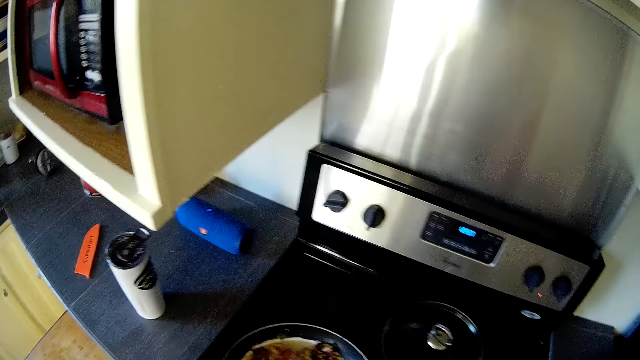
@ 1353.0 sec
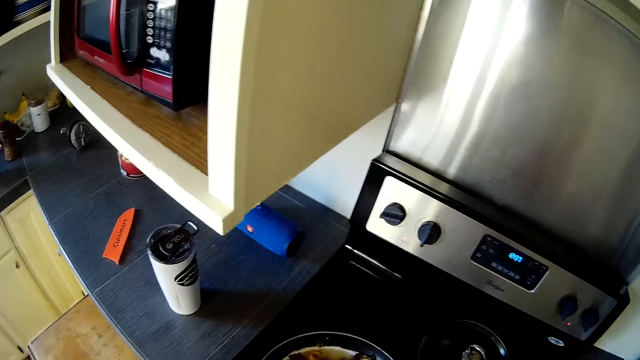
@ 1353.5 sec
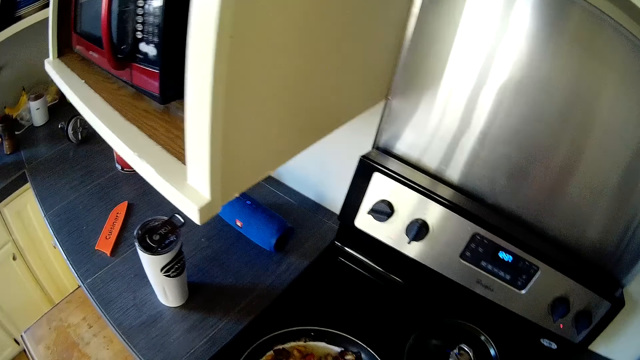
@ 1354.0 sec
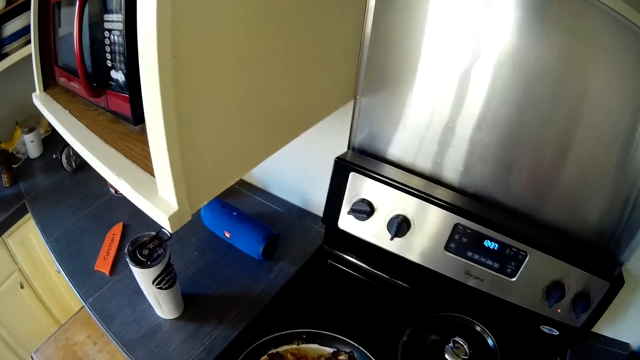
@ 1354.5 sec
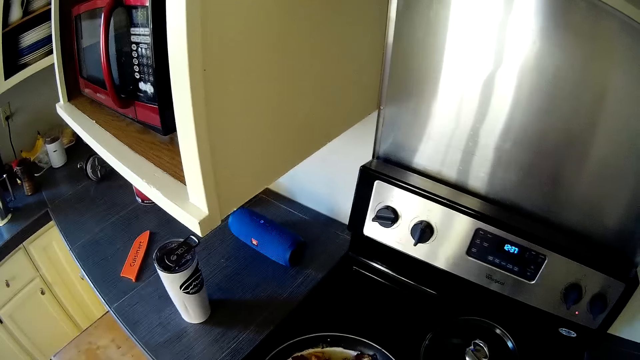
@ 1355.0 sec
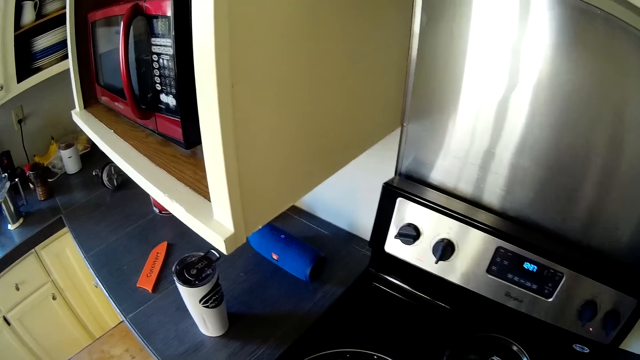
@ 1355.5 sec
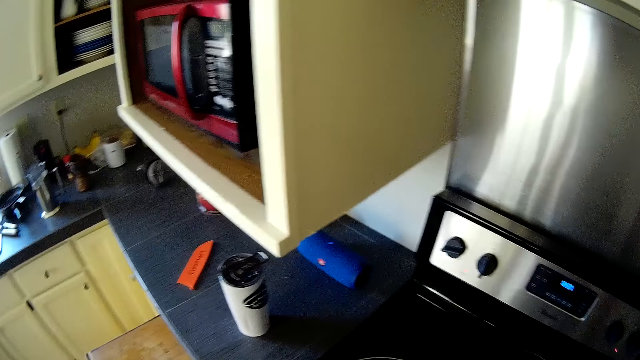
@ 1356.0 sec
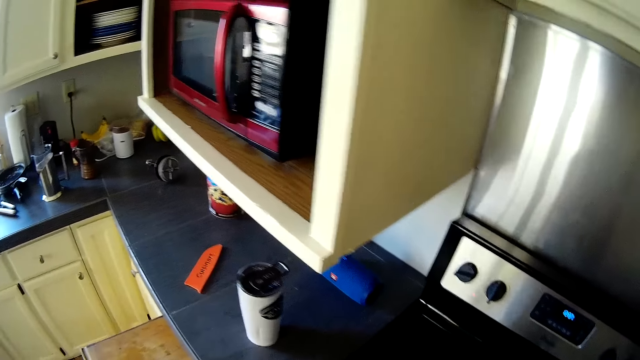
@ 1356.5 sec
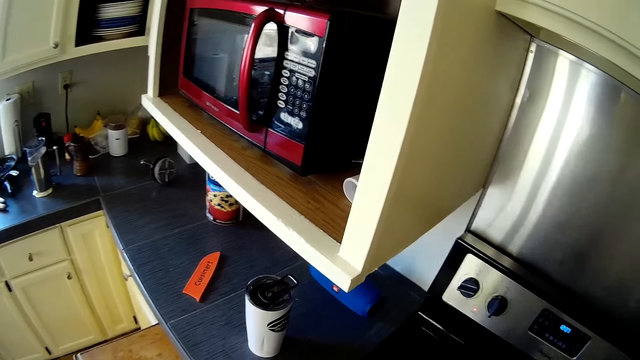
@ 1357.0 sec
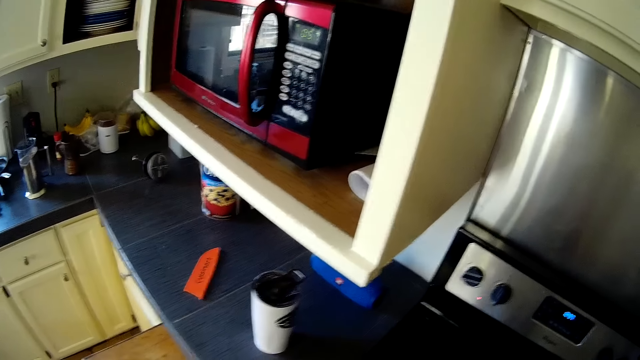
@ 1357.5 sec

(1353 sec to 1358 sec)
The camera wearer stares around the kitchen.

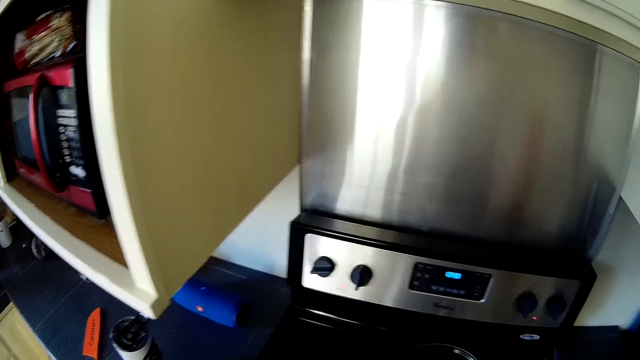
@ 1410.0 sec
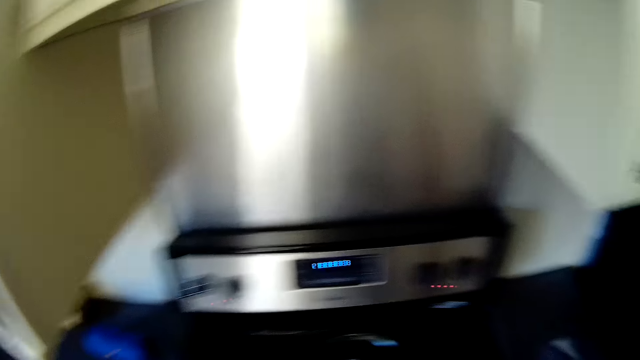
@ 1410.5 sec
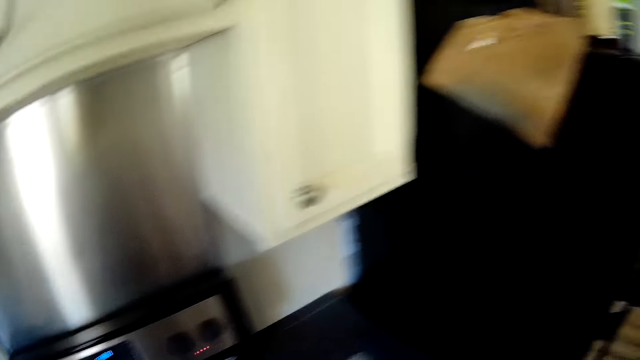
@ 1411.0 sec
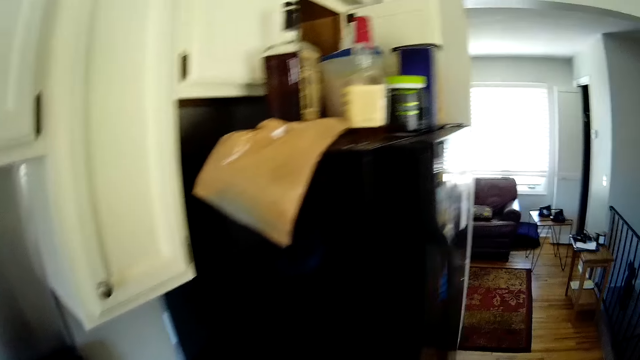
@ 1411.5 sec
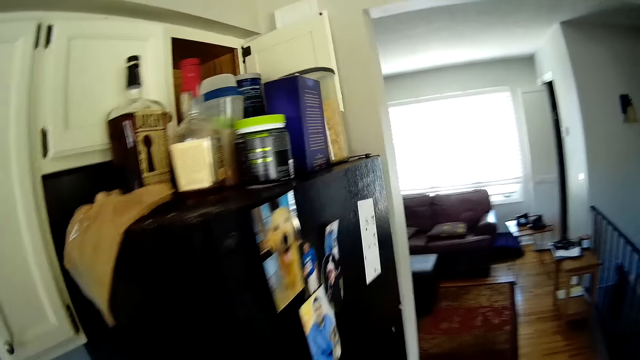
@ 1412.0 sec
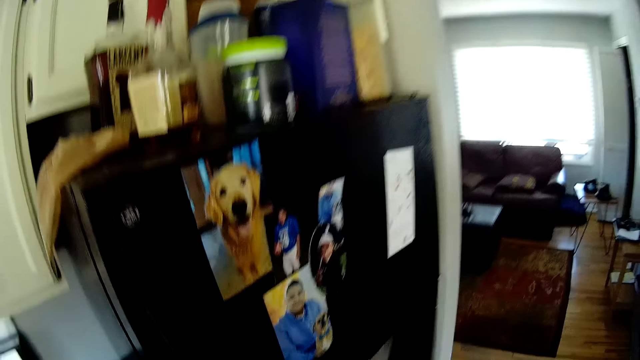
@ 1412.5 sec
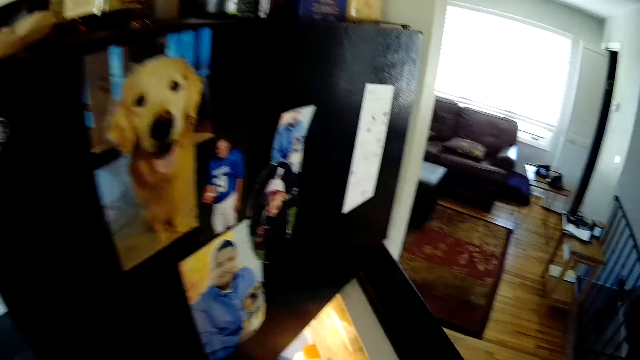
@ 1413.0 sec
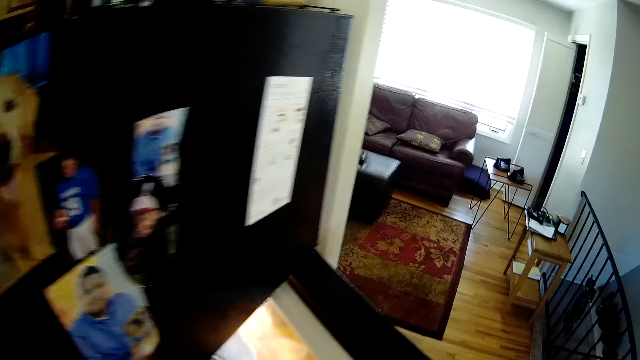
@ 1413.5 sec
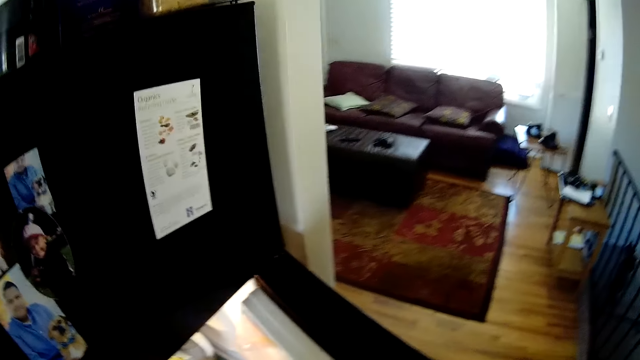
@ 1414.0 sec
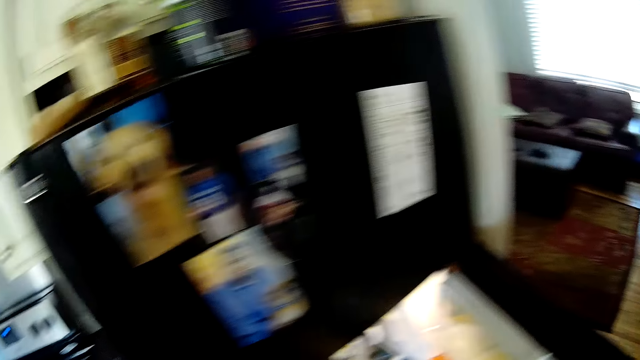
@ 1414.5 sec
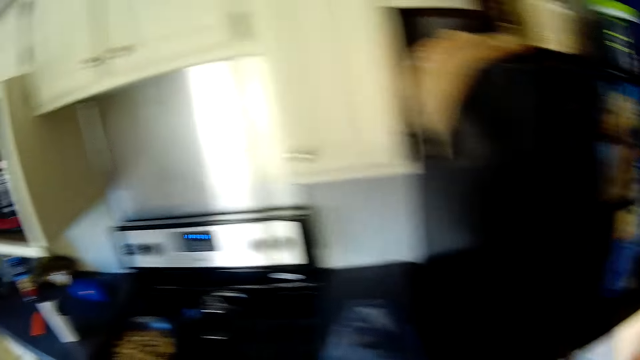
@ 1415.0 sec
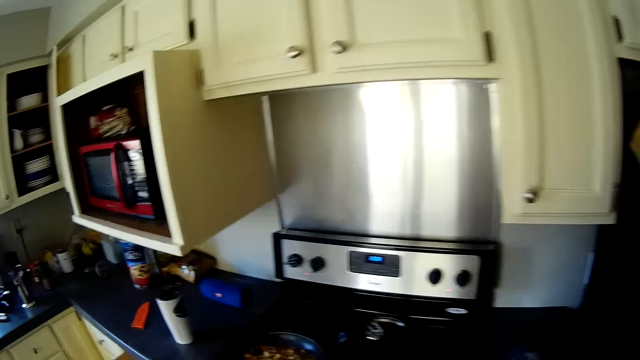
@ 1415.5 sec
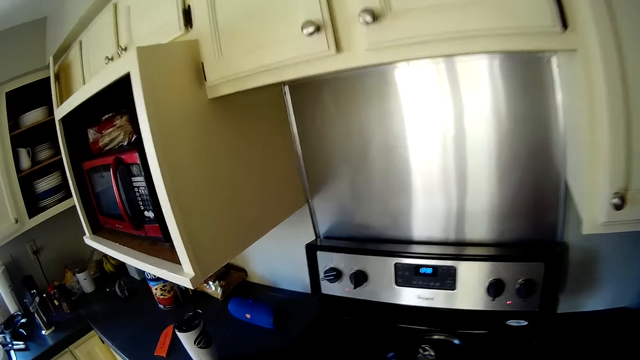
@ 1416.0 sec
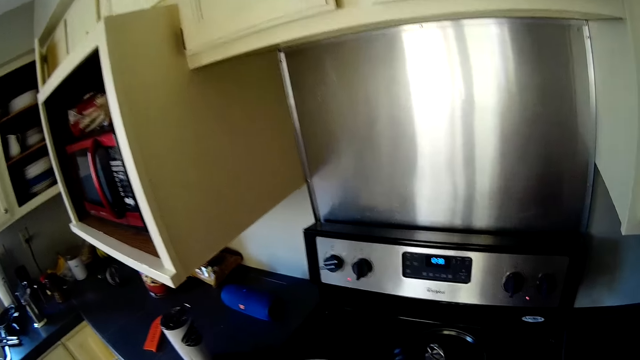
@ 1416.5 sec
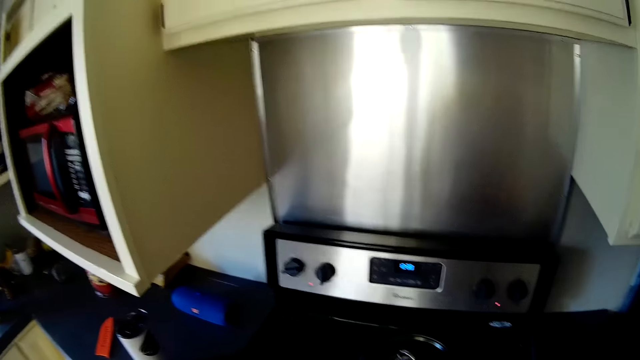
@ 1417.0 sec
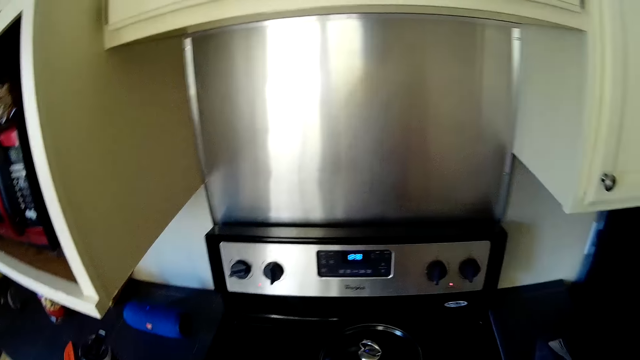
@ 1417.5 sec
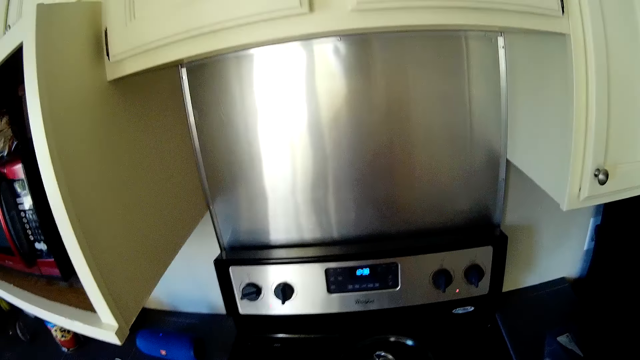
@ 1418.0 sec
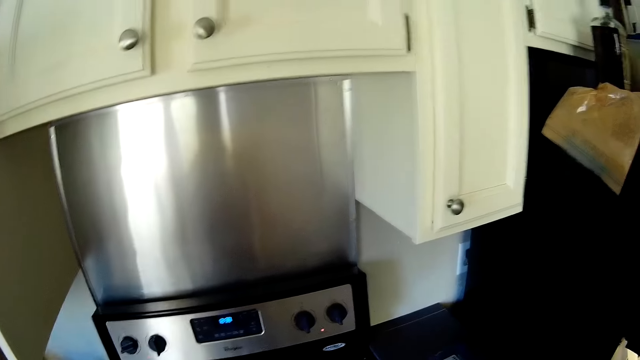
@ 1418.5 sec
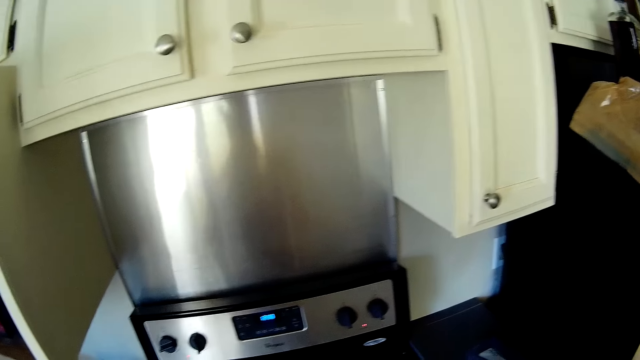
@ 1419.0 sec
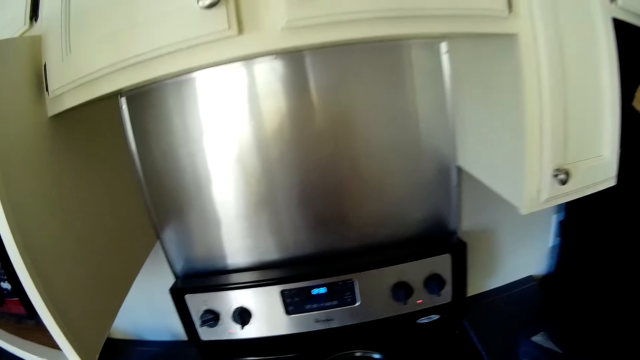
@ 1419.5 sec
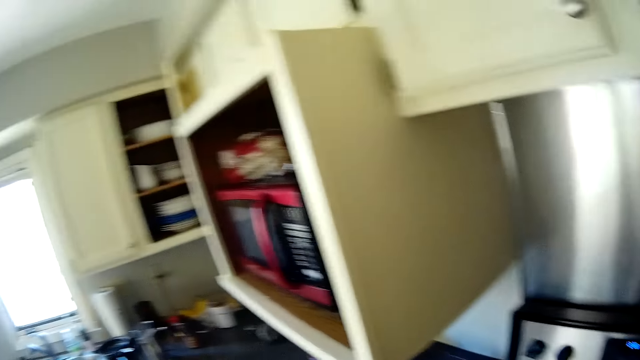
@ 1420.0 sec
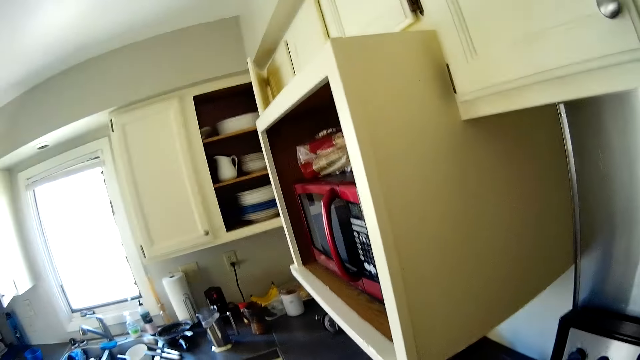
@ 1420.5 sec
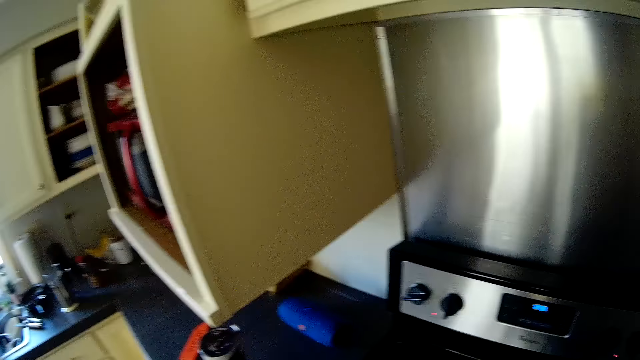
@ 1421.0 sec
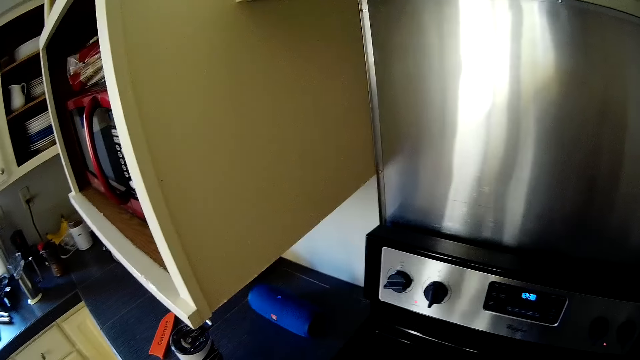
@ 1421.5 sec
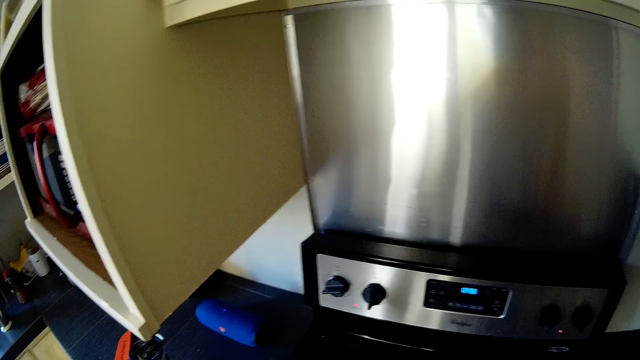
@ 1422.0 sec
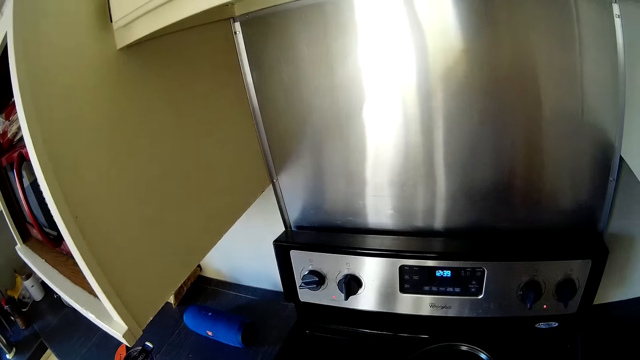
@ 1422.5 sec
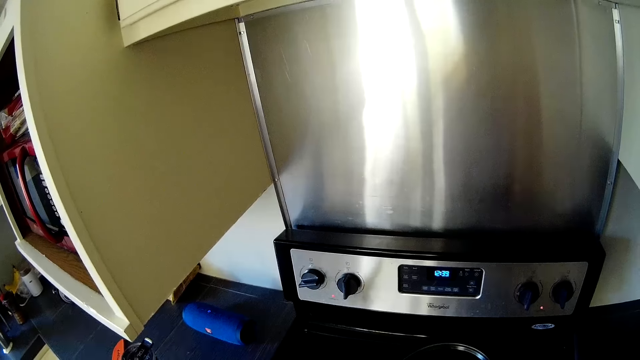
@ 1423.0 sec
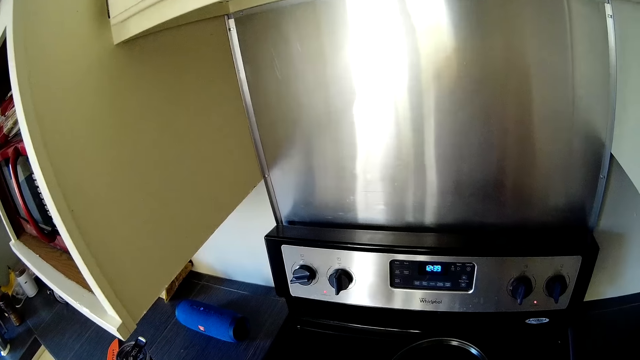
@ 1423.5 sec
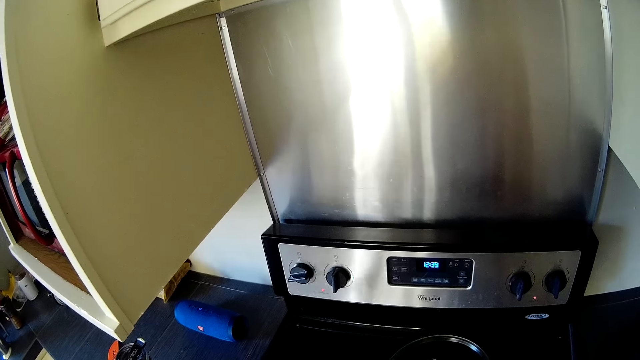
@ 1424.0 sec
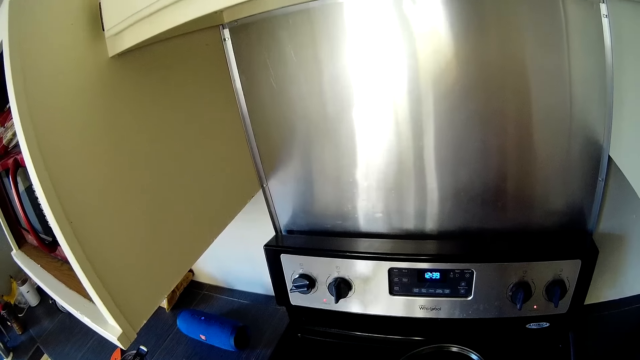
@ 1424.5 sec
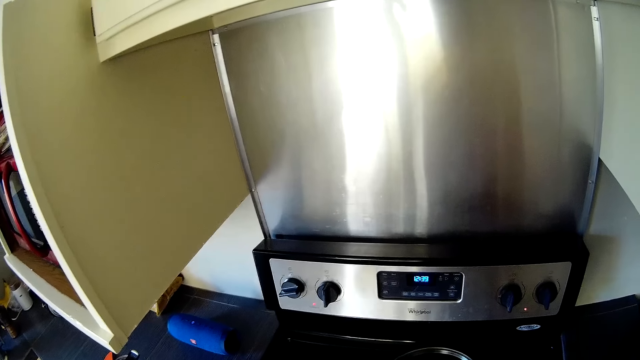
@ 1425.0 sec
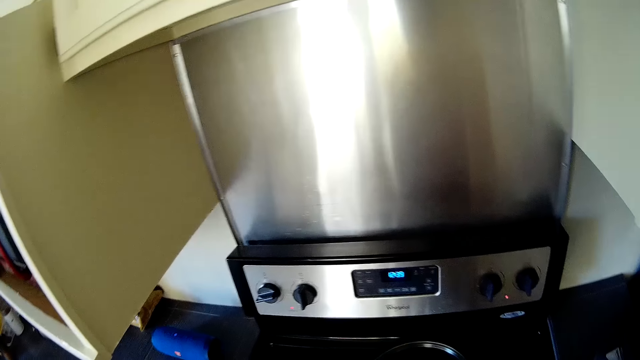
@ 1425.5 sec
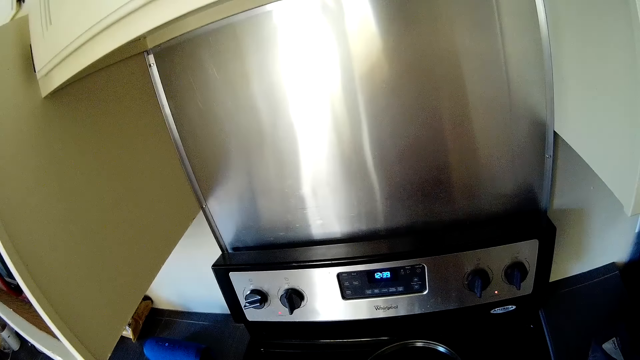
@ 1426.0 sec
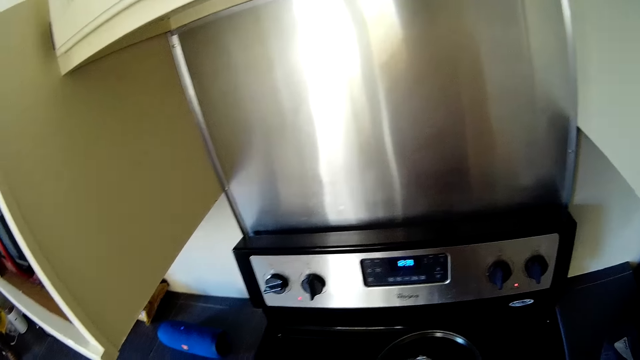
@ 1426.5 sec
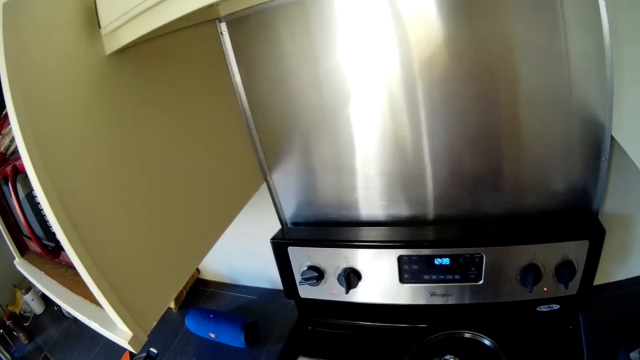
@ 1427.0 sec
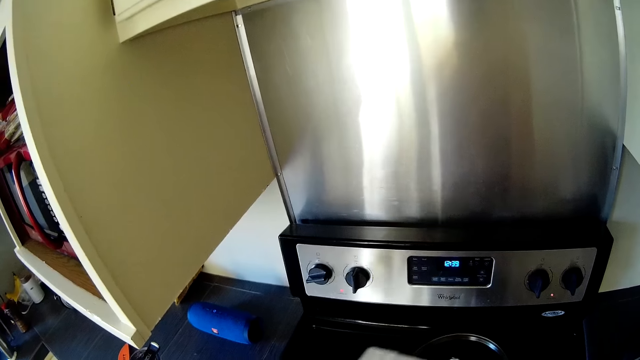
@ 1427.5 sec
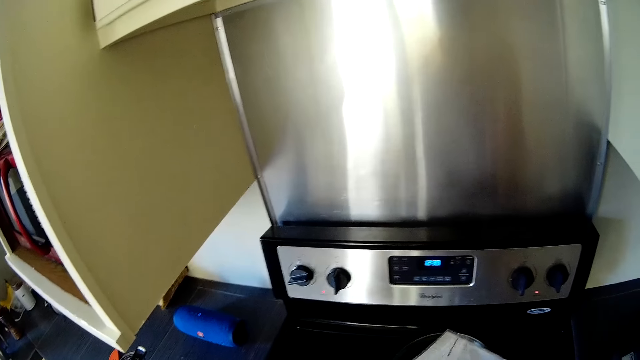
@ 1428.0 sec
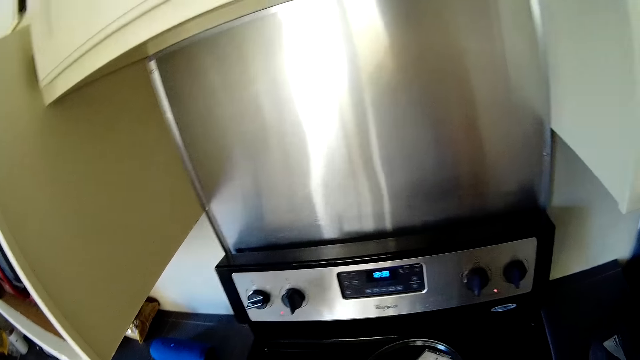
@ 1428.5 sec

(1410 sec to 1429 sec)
The camera wearer moves around the kitchen. He opens a fridge with his right hand. He moves around the kitchen. He stares around the kitchen. He does something in the kitchen.
